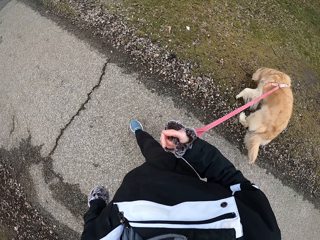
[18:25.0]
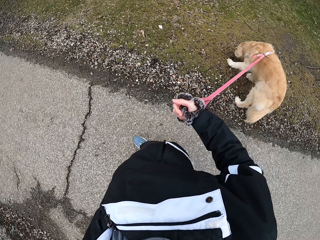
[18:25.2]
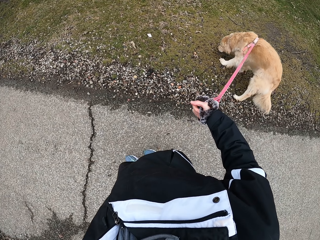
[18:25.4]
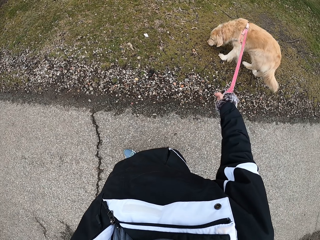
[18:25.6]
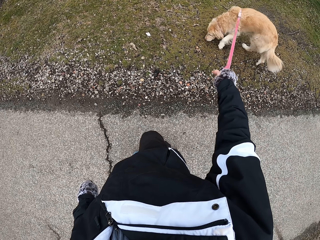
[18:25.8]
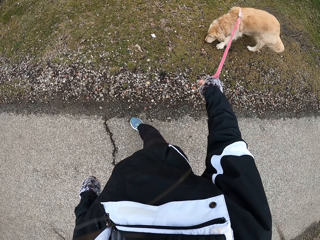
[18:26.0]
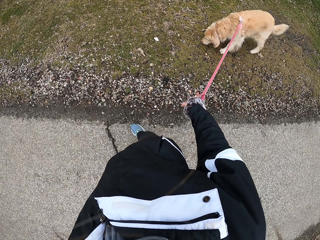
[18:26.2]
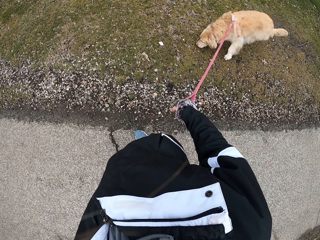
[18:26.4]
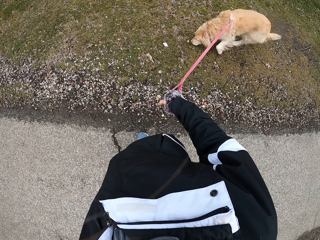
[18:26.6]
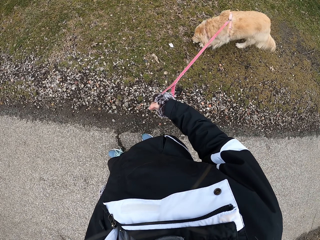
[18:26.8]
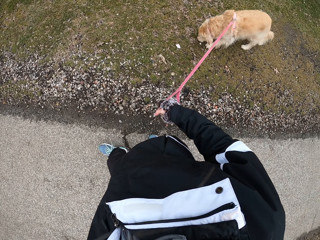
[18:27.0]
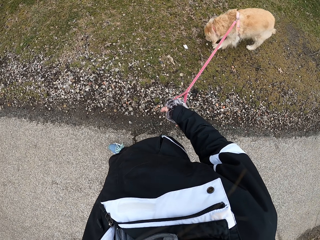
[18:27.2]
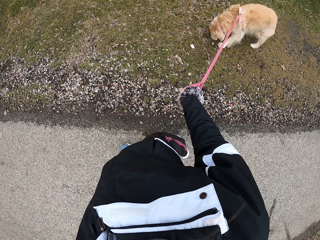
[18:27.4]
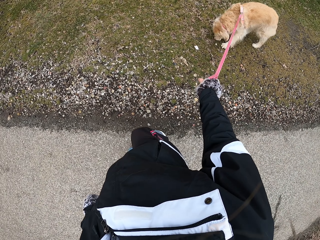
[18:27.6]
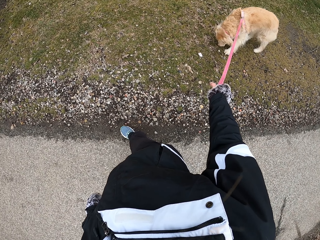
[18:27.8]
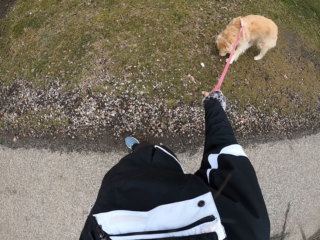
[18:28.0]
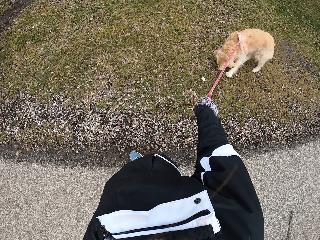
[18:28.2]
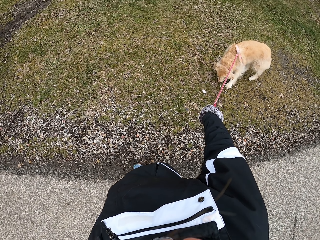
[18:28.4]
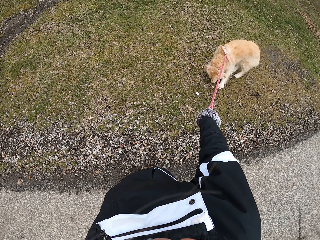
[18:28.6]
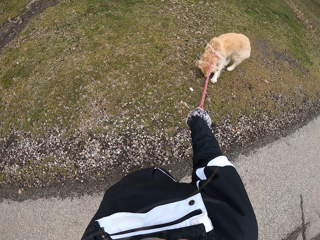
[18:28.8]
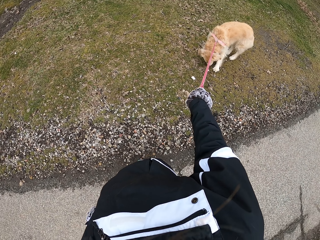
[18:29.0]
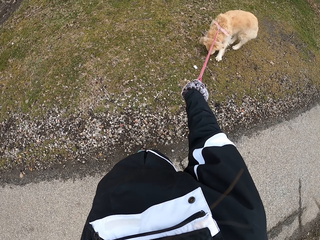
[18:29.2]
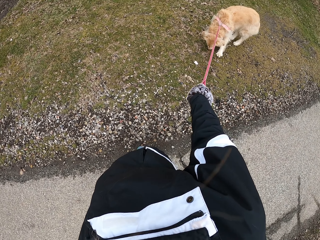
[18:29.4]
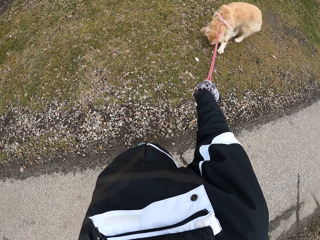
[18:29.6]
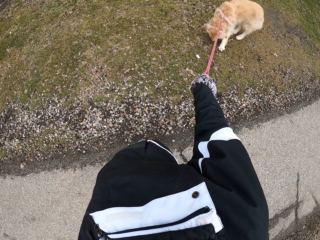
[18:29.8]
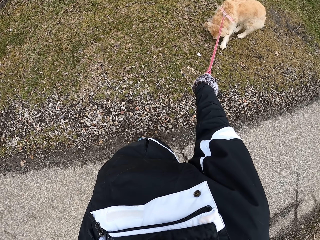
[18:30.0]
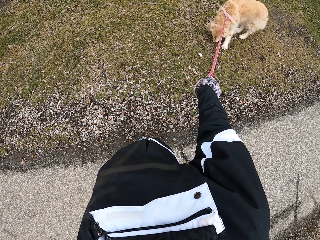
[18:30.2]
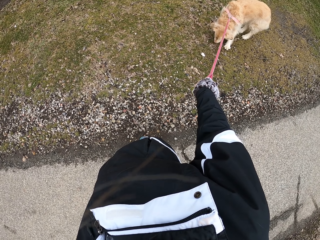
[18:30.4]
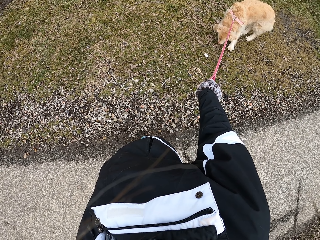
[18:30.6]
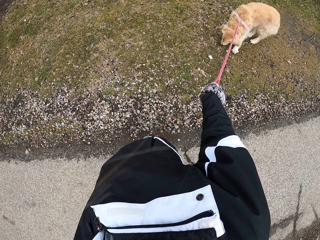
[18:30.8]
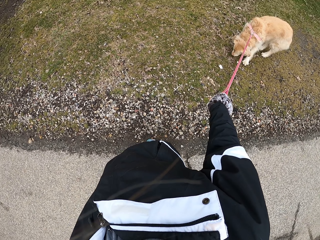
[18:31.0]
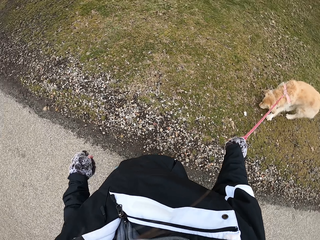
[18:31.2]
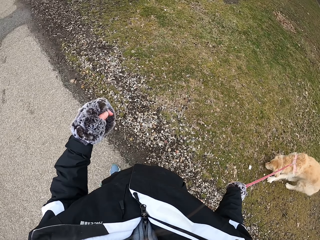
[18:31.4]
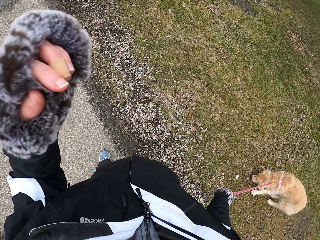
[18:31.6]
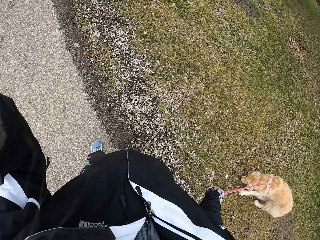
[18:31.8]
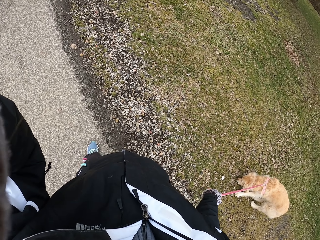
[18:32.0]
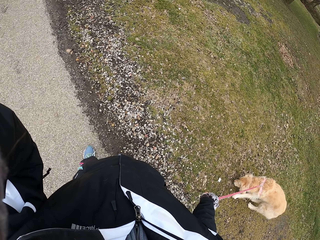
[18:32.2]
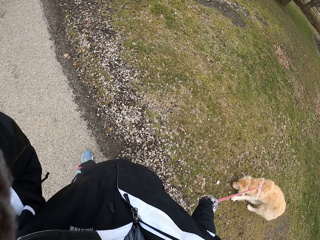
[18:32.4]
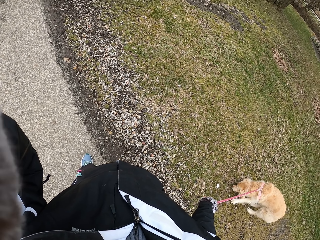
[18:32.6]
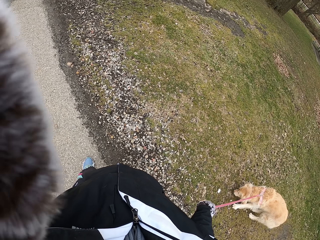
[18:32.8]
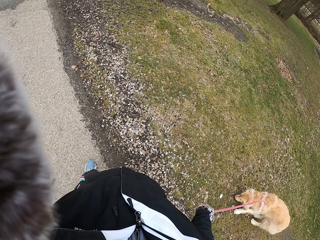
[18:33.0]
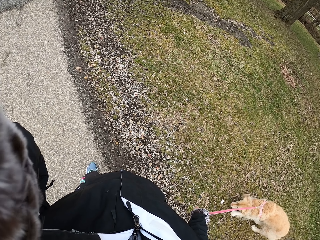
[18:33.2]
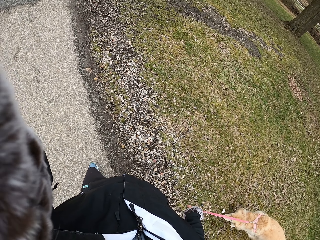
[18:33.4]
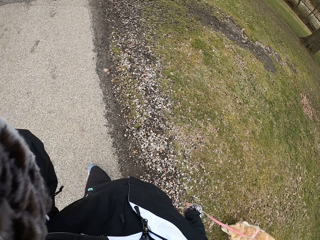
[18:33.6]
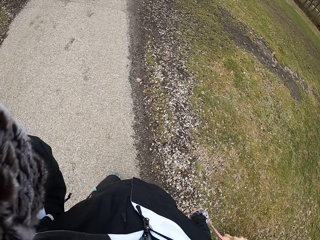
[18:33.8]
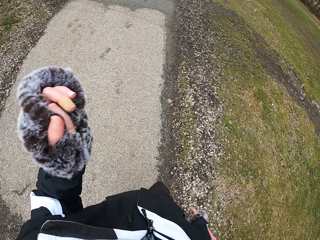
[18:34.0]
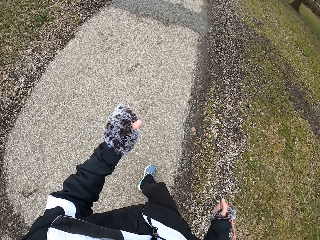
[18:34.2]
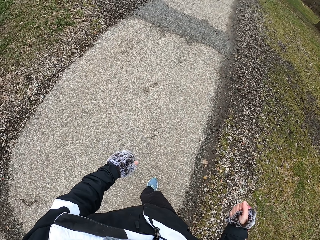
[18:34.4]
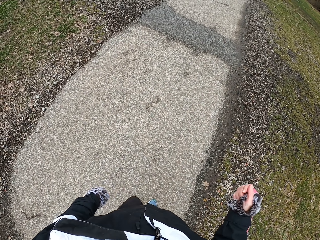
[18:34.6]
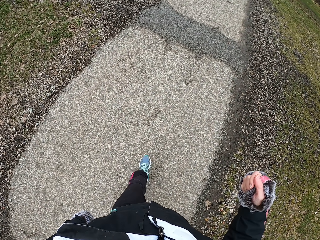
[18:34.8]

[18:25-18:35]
The camera wearer stands on the pathway. They stop, look around and lift a hand. They adjust the camera. They walk and put the hand down.

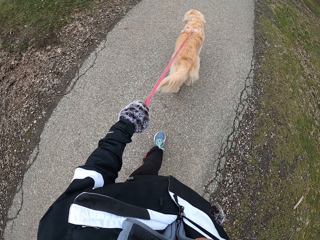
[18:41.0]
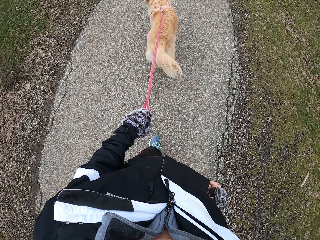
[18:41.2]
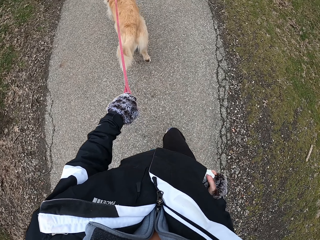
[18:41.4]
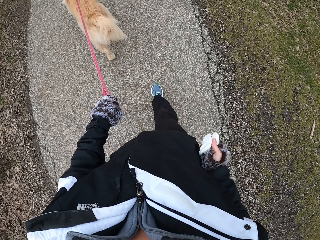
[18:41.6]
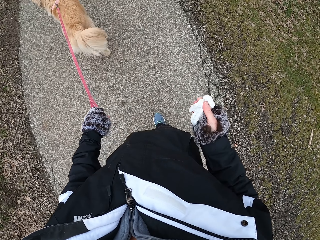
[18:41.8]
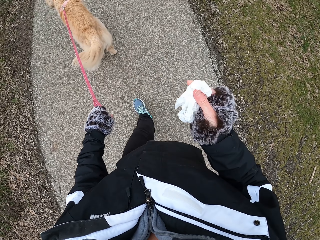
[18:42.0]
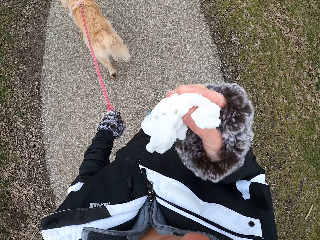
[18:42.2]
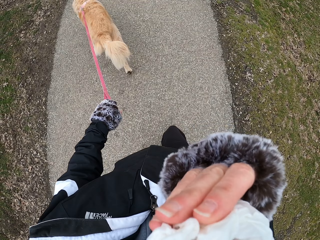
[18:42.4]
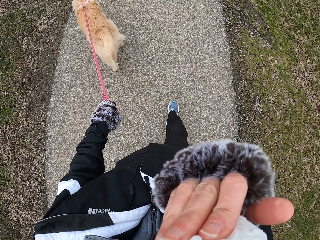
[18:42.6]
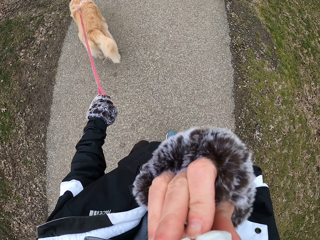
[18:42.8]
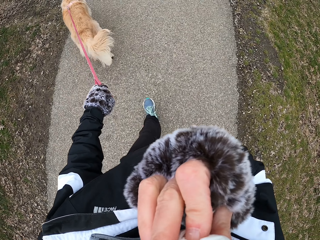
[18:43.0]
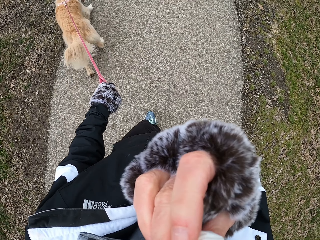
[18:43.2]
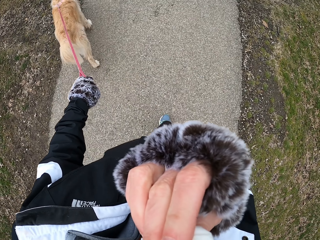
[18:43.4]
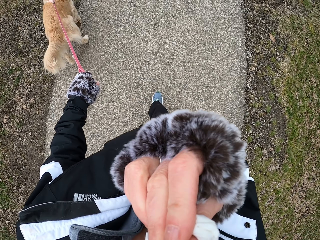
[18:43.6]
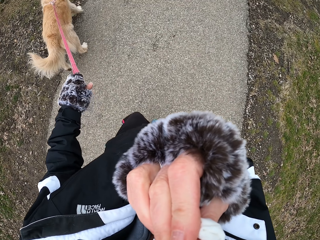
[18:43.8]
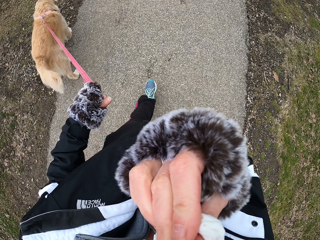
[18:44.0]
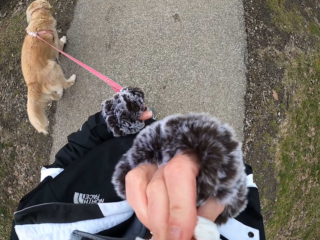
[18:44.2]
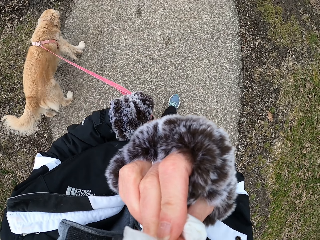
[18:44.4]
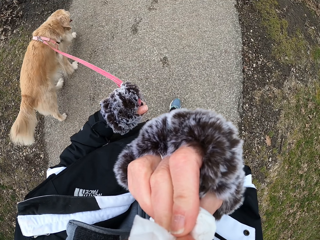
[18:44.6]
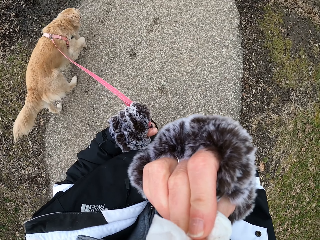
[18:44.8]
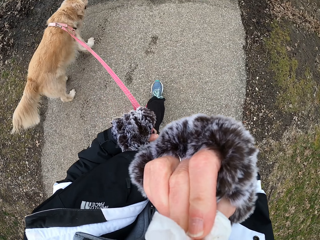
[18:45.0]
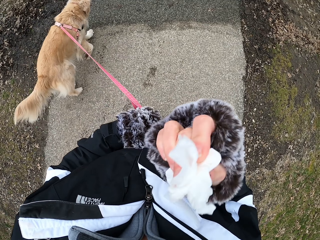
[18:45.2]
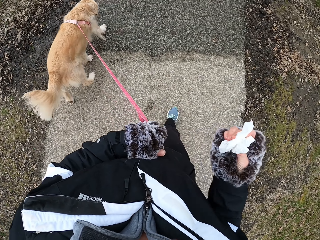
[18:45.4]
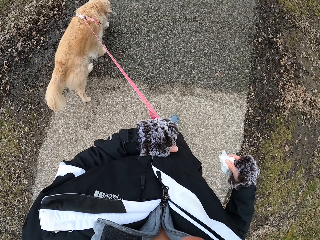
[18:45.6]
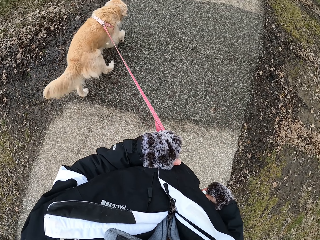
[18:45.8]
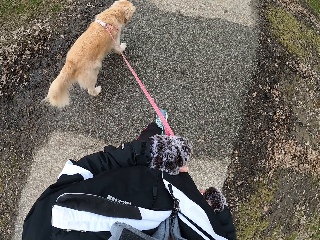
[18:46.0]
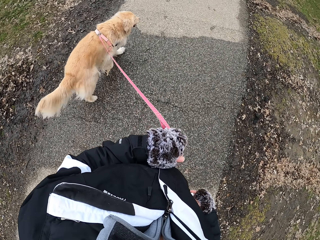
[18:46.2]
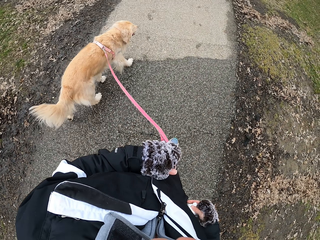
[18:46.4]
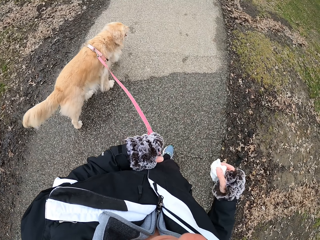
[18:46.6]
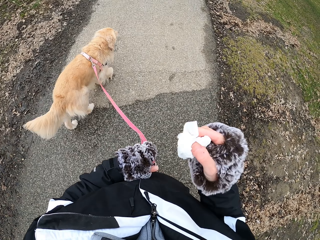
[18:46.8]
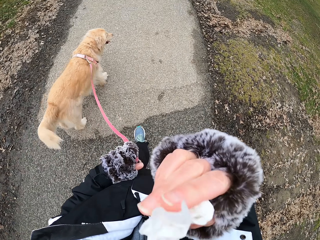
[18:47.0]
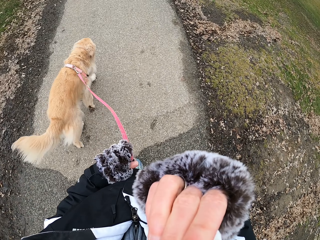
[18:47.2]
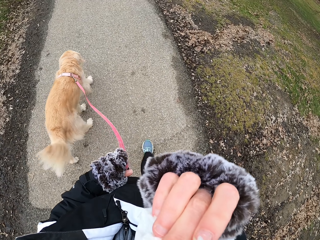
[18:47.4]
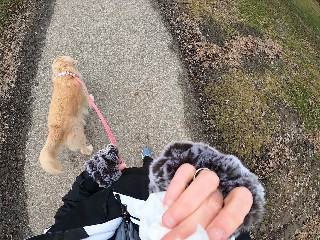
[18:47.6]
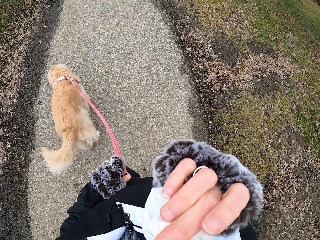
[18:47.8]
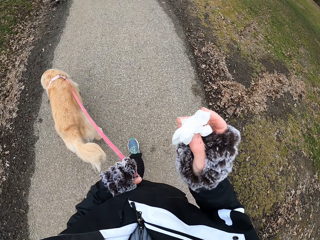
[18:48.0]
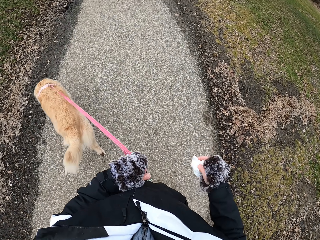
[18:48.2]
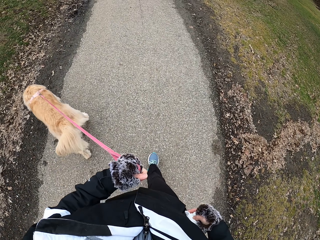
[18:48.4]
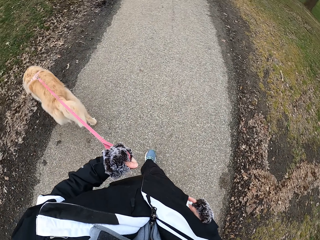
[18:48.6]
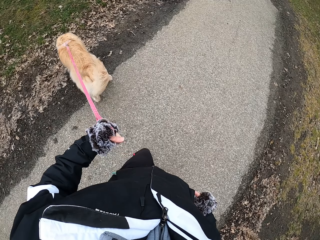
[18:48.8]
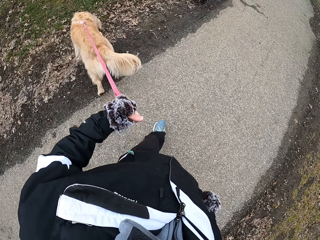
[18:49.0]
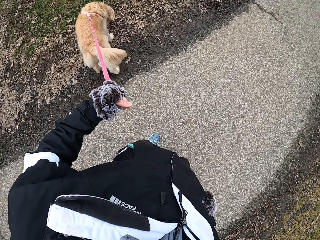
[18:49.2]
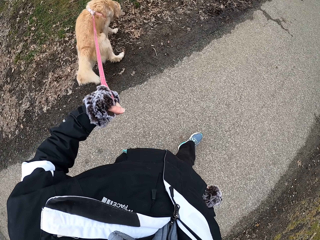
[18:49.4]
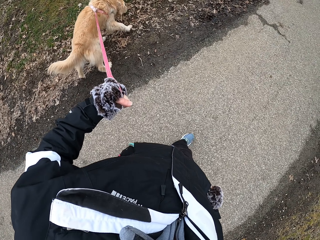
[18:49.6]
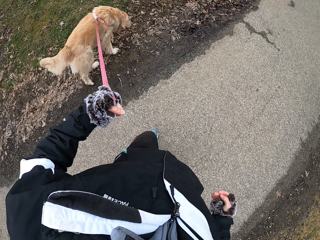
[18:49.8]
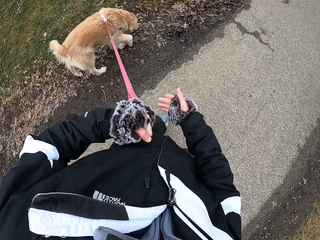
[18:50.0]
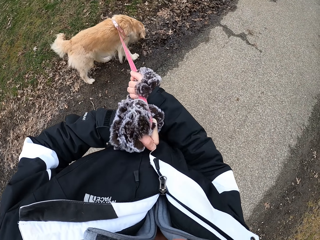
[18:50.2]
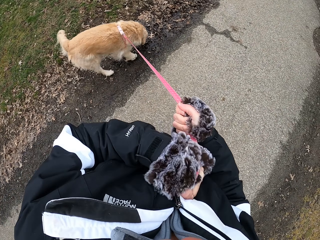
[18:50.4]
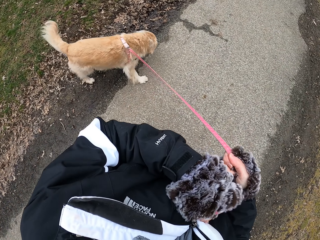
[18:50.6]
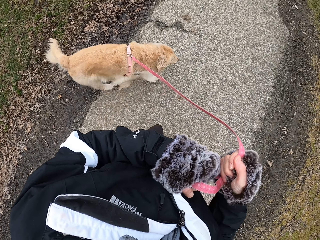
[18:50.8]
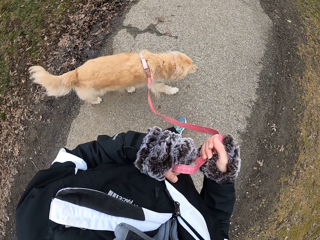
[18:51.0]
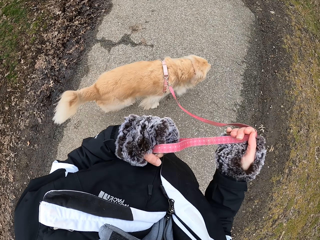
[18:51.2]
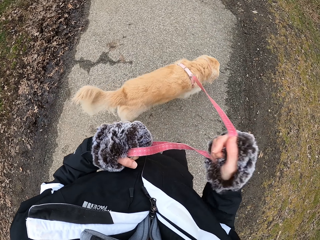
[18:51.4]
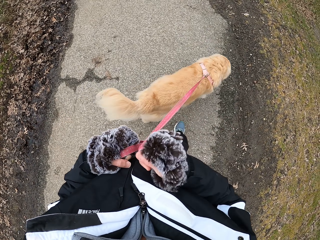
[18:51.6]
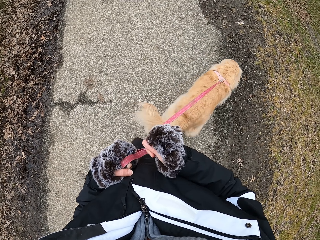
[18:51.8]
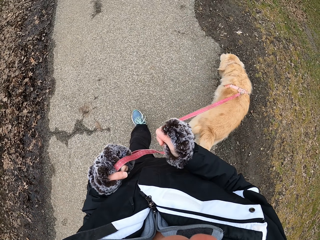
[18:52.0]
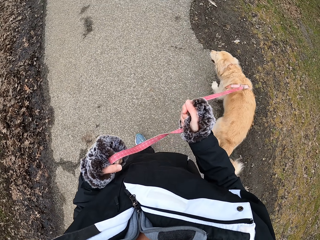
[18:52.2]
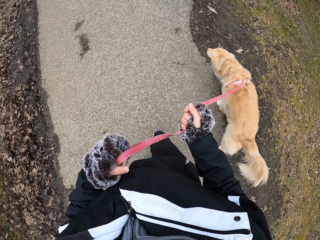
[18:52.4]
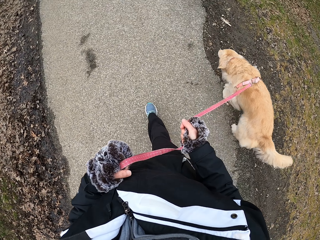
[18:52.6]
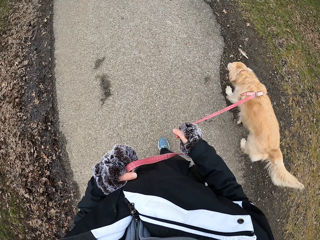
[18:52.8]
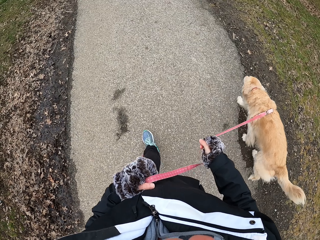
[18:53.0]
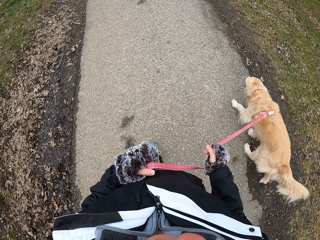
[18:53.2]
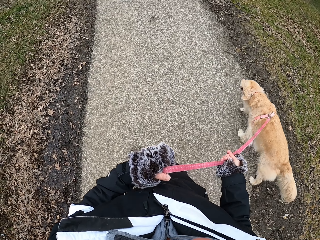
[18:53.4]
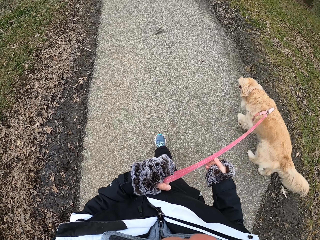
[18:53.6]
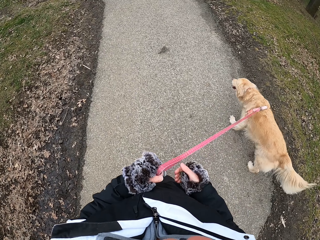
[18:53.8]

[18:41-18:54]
The camera wearer removes a tissue from the pocket. He wipes his nose with the tissue. He walks with his dog on the pathway. He lowers his hand, lifts his hand and wipes his nose with the tissue. He returns the tissue to the pocket and removes his hand from the pocket. He holds the leash with the right hand. He pulls the dog's leash. He pulls the dog's leash again. He walks with his dog on the pathway.
